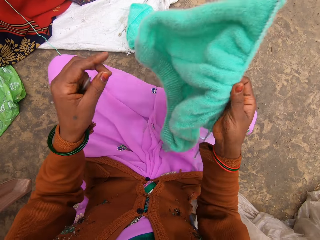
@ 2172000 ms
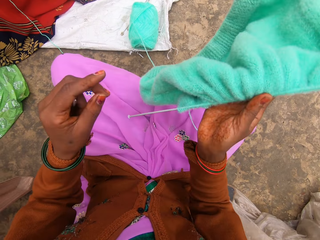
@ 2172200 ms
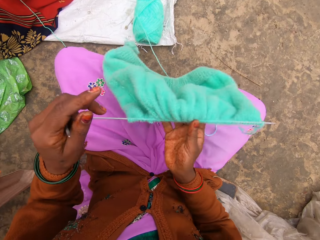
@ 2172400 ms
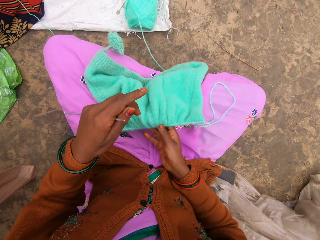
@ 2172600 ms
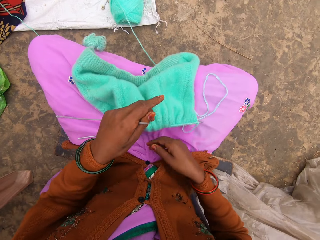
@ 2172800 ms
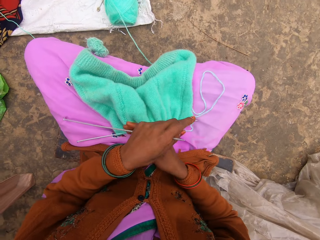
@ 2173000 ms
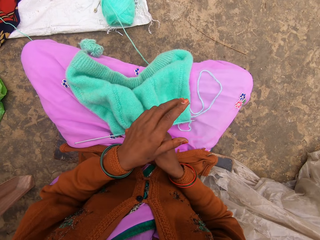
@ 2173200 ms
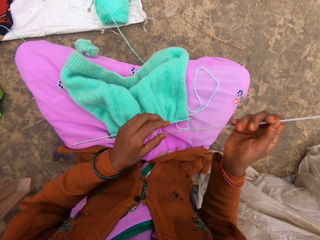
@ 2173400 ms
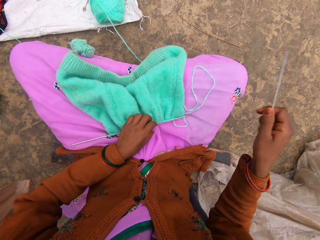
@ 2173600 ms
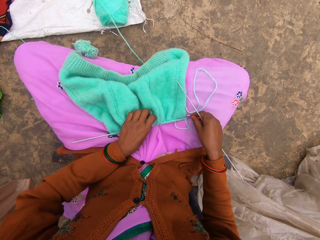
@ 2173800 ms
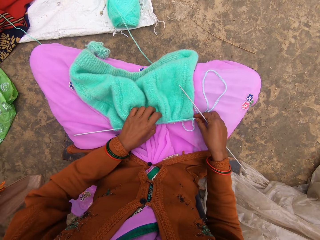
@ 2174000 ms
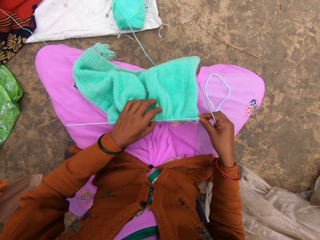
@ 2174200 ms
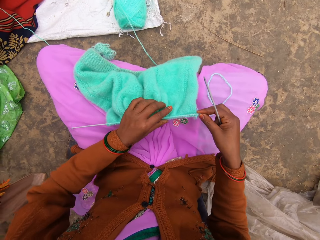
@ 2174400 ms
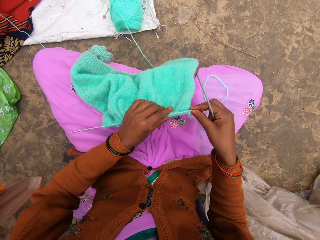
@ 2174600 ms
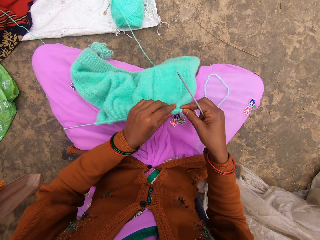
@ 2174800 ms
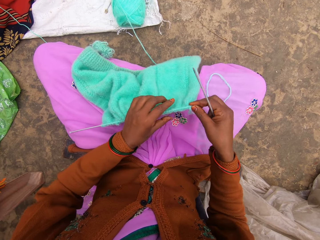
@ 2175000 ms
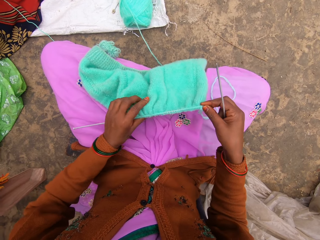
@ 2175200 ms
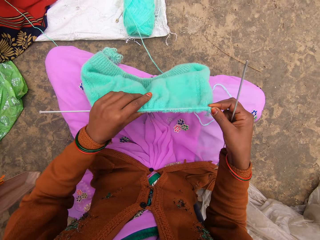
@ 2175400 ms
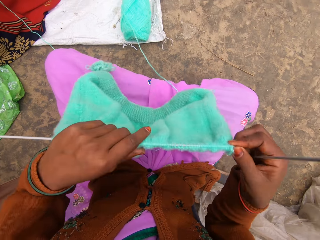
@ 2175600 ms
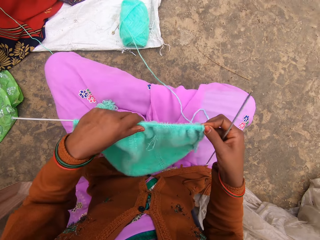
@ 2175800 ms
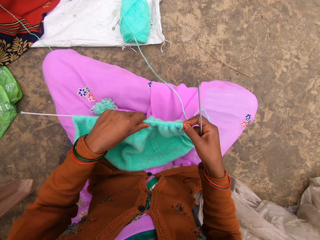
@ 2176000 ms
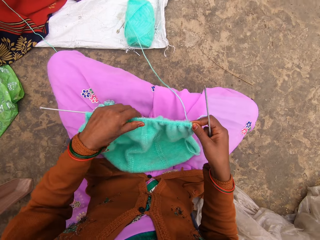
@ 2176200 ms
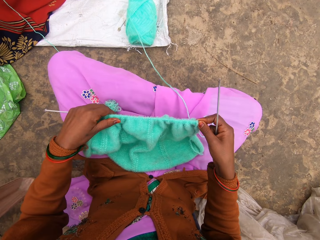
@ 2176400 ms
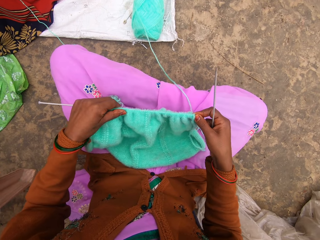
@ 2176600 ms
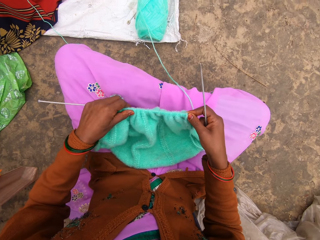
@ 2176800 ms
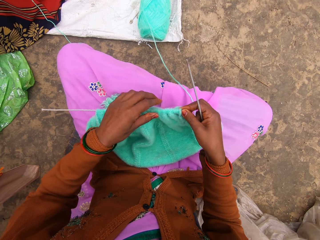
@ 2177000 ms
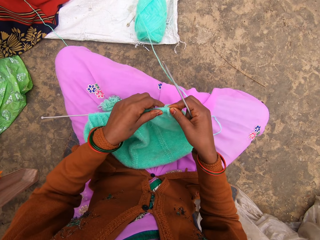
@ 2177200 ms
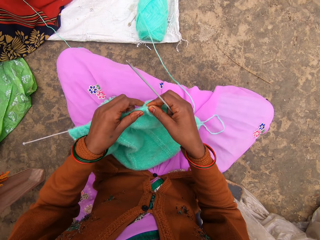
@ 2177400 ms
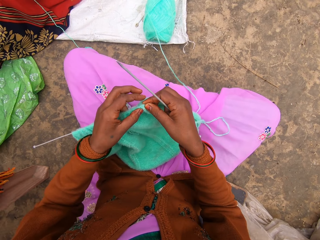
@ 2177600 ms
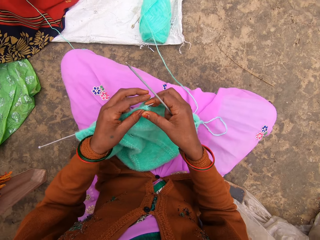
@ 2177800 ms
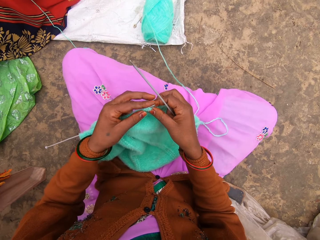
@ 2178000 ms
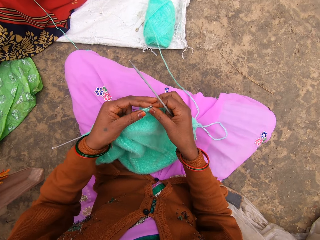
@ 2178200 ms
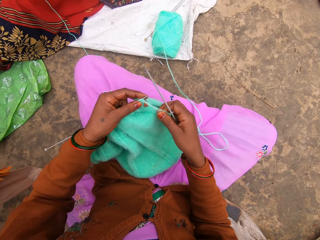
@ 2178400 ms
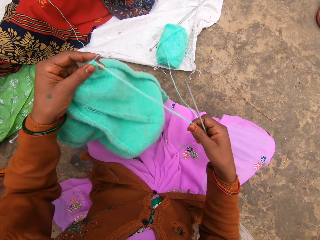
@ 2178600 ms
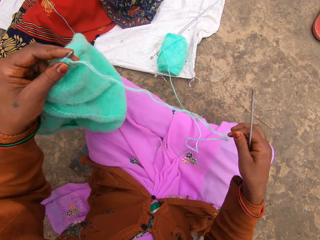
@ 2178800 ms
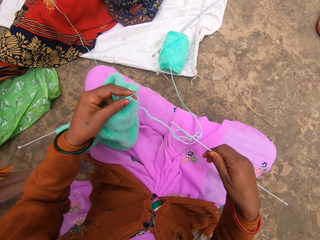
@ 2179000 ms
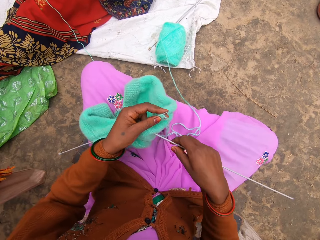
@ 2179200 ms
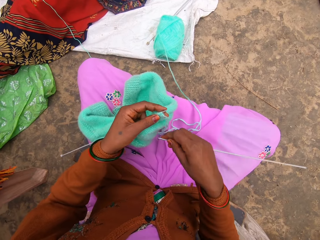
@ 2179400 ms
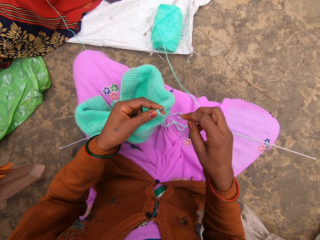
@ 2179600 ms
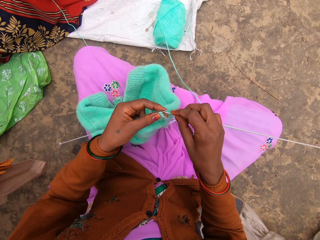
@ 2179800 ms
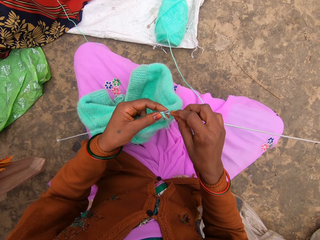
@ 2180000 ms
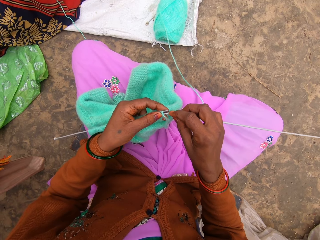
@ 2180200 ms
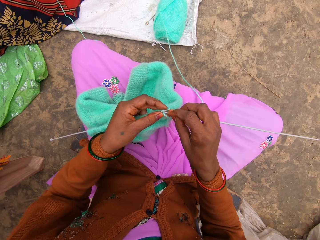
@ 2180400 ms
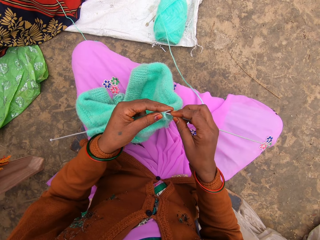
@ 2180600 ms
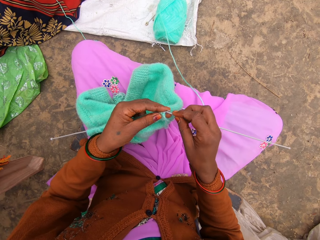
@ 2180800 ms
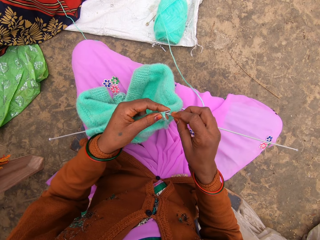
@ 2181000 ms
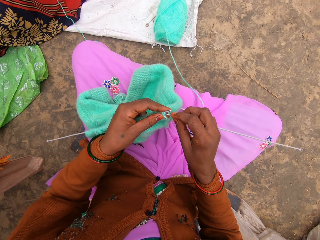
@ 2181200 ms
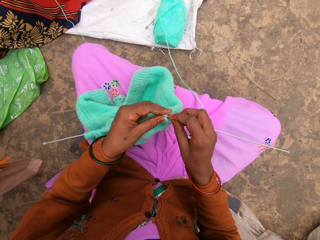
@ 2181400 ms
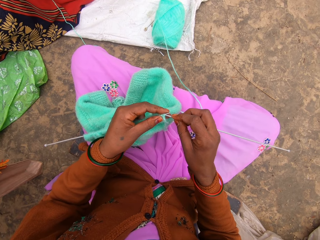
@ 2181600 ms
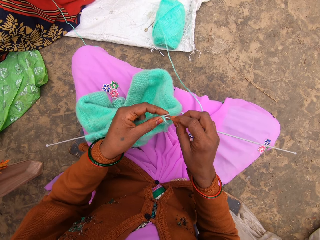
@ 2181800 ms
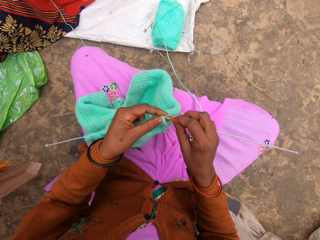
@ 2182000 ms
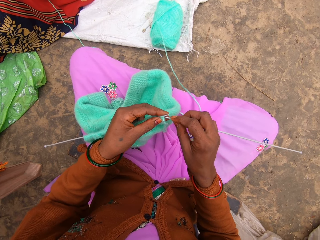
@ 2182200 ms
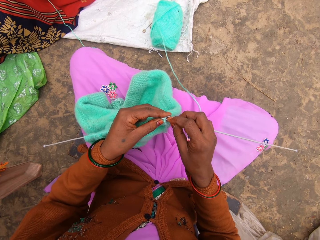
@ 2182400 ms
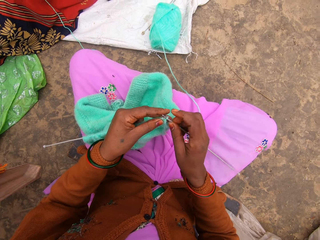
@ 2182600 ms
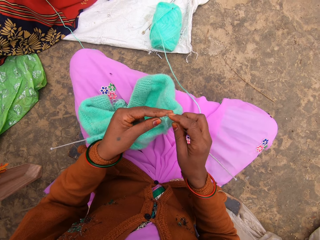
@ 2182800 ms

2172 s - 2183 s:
The camera wearer turns the woolen sweater. They pull the sweater on the needle. A person talks to someone.

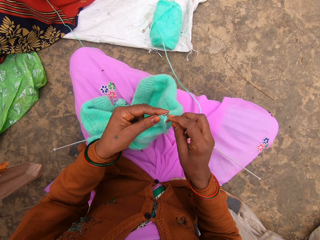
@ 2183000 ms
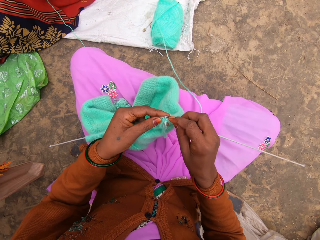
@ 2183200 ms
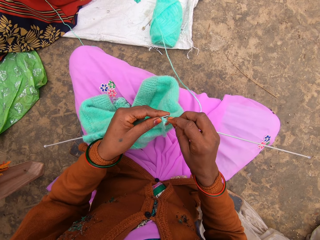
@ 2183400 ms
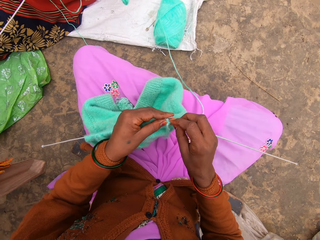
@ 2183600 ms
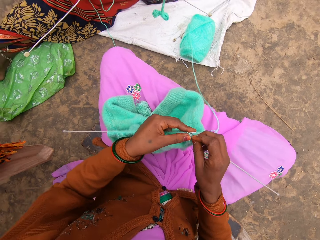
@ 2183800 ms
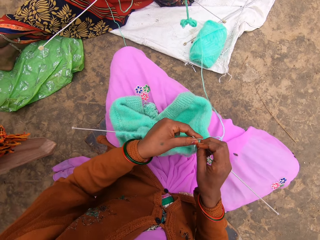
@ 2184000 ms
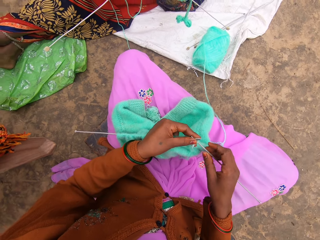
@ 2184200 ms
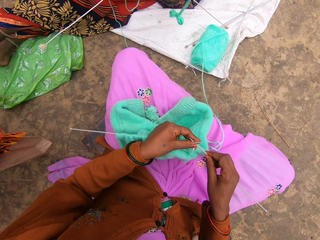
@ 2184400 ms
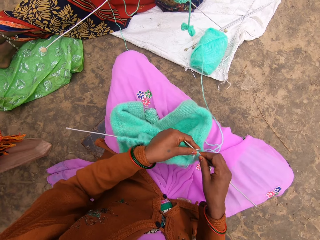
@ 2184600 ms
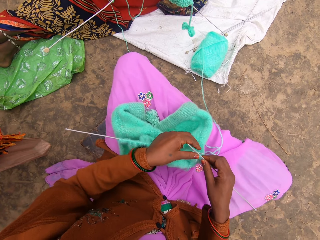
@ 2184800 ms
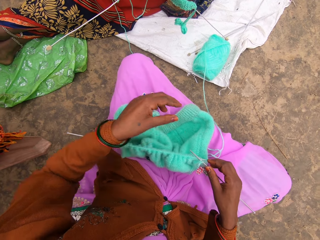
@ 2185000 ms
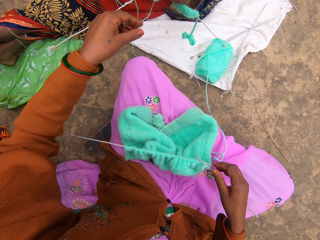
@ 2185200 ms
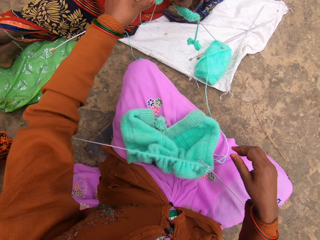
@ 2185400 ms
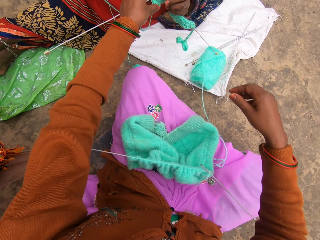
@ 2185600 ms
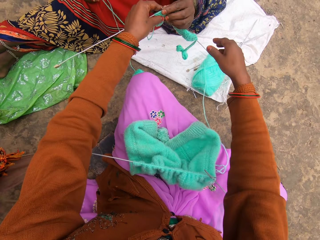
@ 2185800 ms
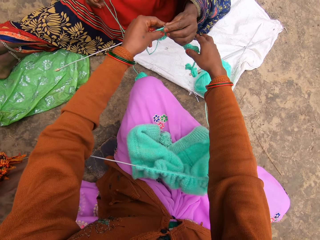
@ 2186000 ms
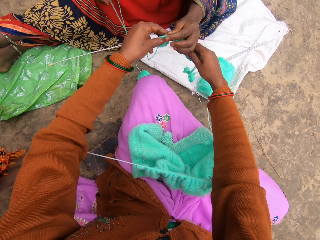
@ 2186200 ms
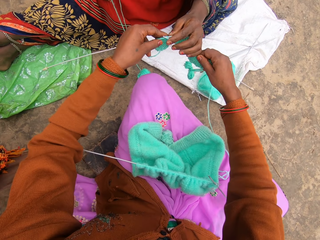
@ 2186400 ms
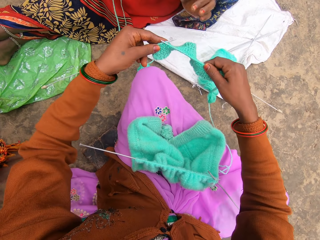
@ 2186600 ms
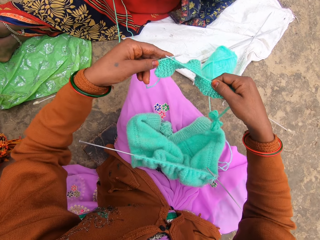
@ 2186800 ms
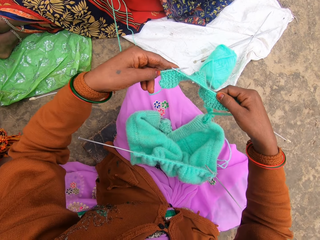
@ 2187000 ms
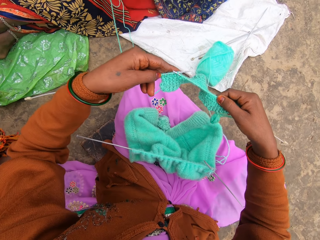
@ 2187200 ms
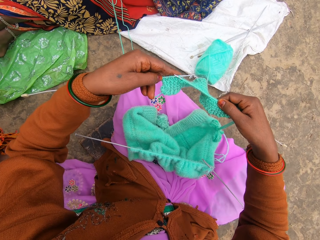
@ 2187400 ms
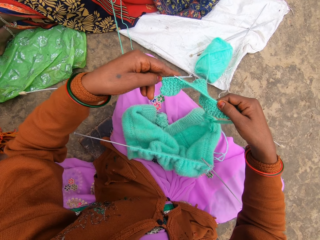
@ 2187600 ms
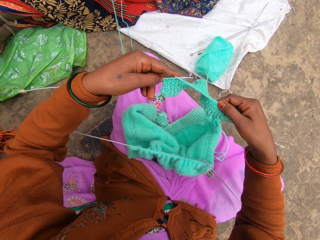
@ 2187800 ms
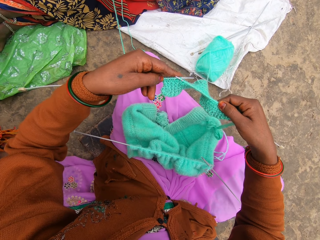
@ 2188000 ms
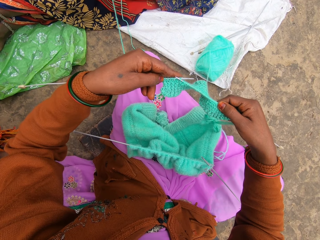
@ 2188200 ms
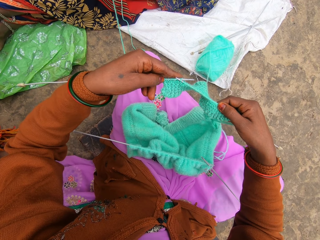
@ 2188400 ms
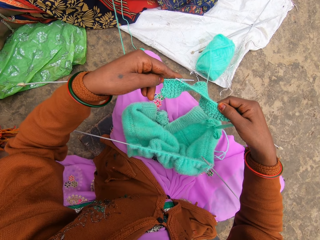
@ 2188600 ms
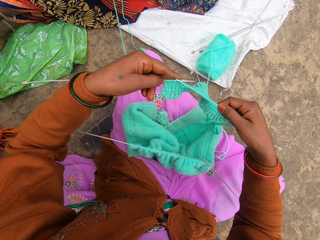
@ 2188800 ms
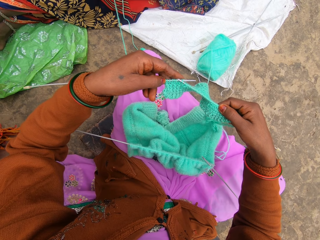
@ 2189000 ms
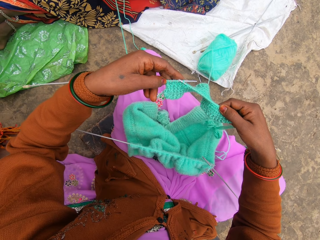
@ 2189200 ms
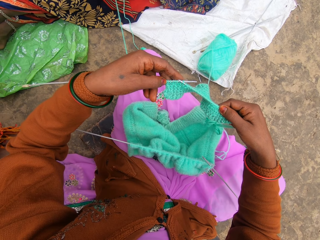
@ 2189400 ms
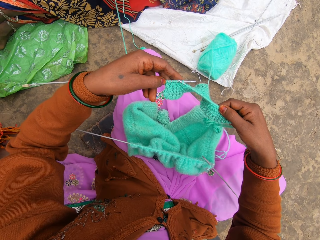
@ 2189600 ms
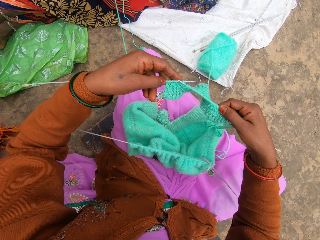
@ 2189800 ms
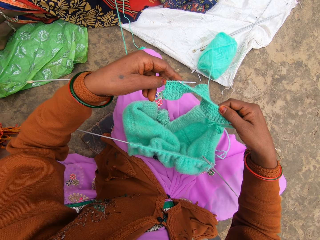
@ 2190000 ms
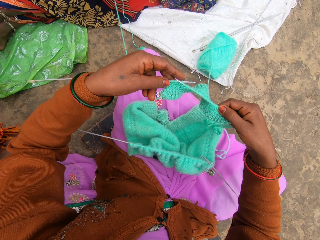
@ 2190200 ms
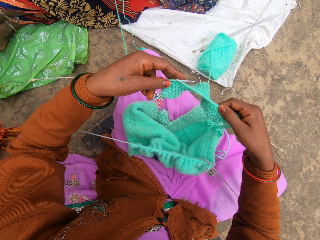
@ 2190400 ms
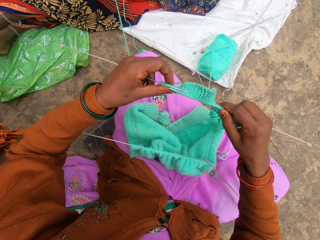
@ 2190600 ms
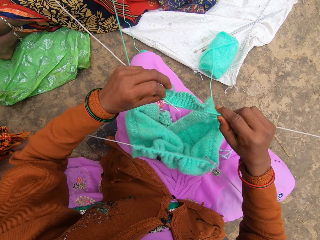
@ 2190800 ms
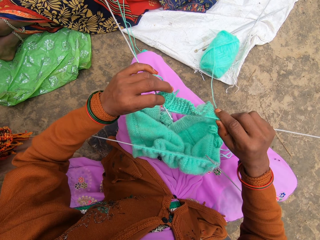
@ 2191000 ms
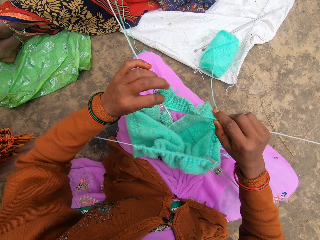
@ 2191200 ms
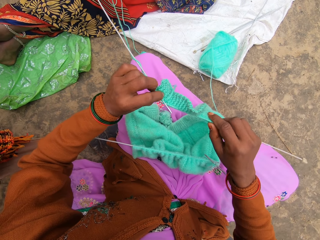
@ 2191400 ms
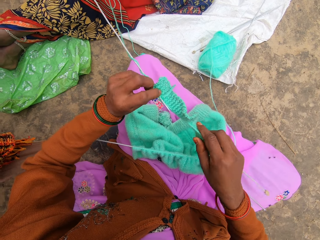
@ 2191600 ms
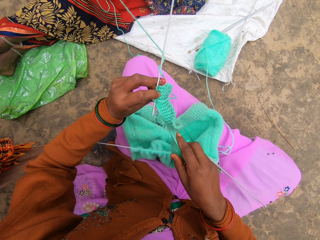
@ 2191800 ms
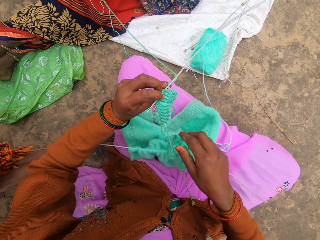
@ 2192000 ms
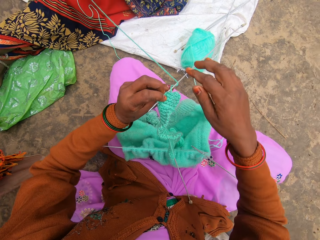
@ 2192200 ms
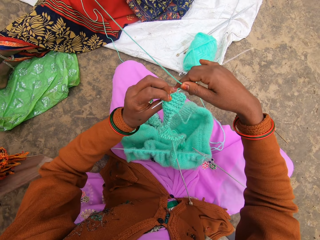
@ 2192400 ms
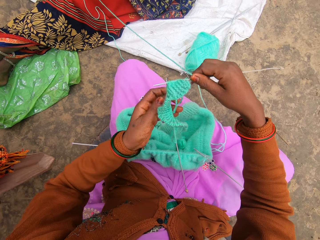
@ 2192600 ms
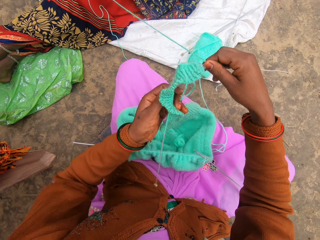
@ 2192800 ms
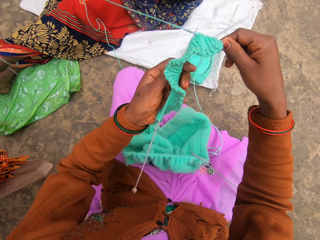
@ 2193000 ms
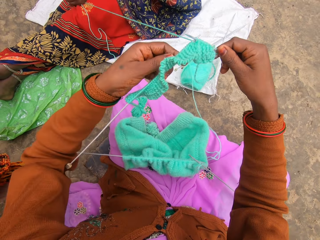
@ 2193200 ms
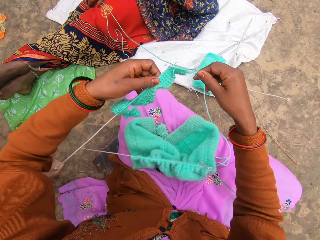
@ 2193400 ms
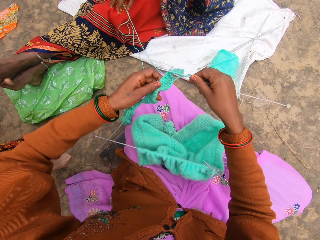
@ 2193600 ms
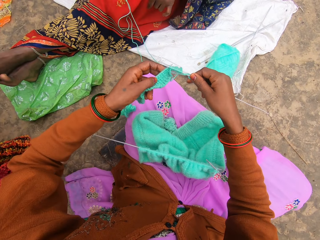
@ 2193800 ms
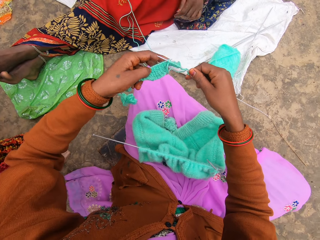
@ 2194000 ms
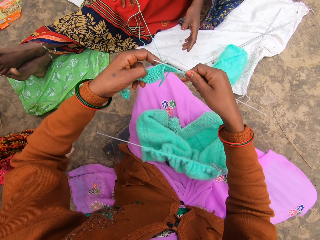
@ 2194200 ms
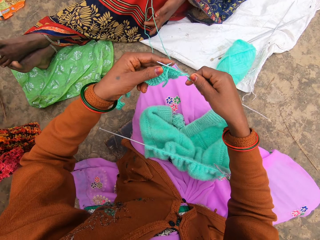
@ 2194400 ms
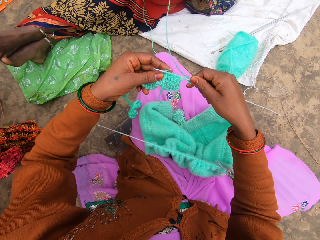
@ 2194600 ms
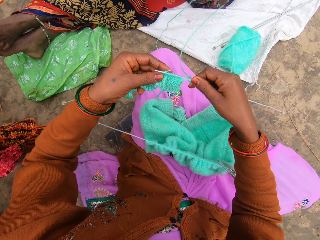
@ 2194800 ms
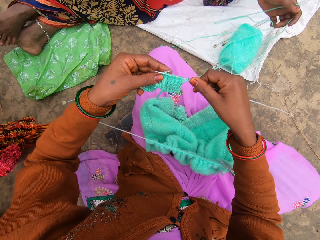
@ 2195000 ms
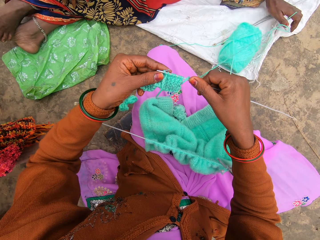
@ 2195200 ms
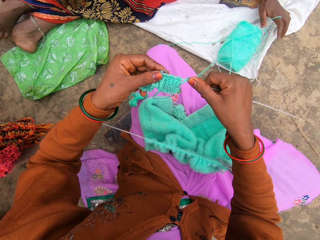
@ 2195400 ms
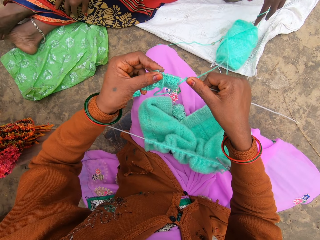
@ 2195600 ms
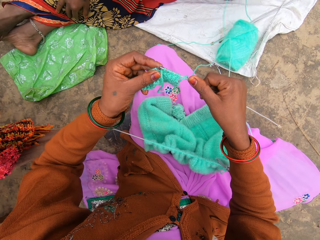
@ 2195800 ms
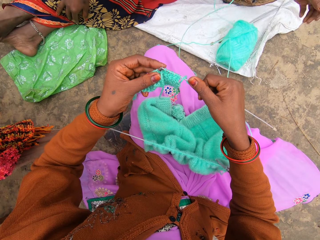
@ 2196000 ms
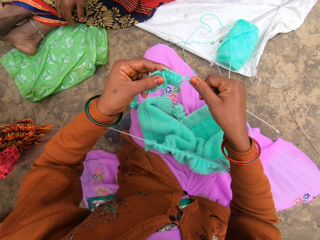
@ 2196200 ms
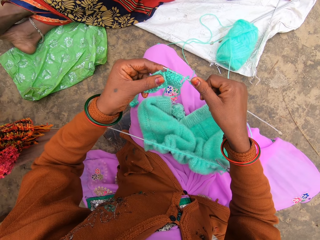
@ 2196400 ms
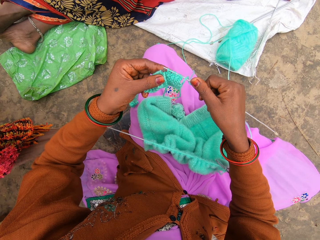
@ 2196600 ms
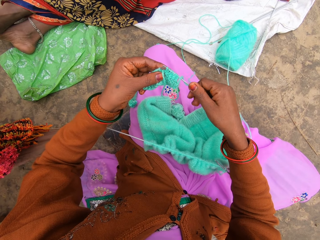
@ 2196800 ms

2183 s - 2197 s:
The camera wearer takes the garment of the woman and shows her how to knit. They interact with the woman.
